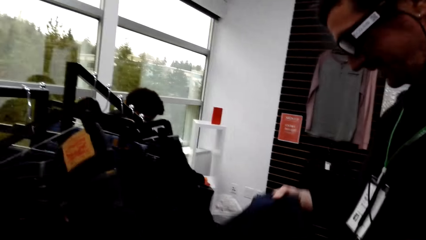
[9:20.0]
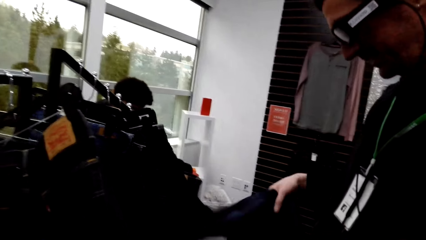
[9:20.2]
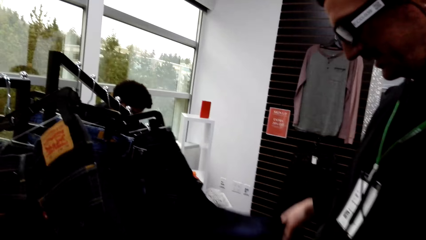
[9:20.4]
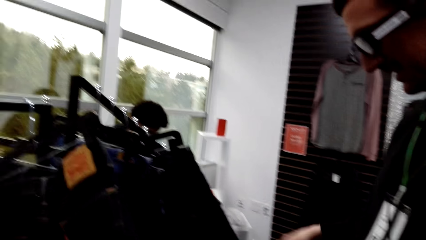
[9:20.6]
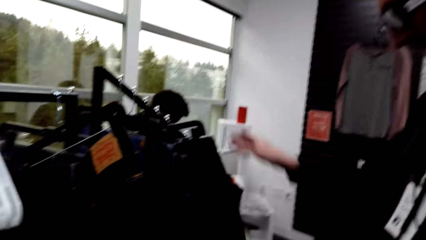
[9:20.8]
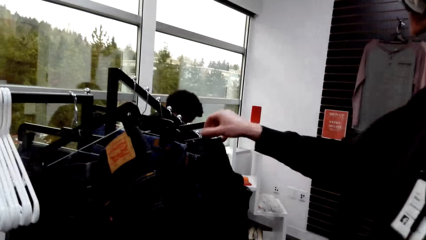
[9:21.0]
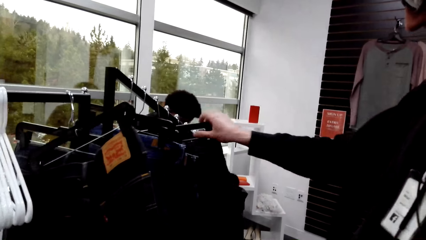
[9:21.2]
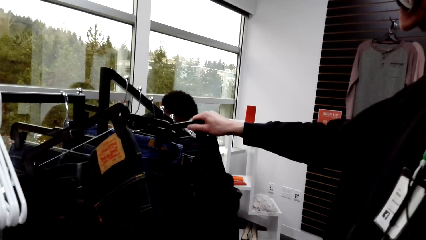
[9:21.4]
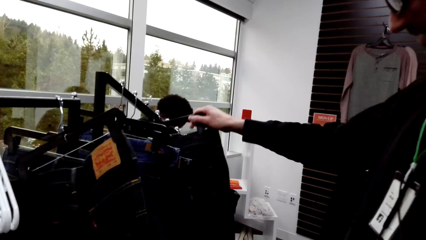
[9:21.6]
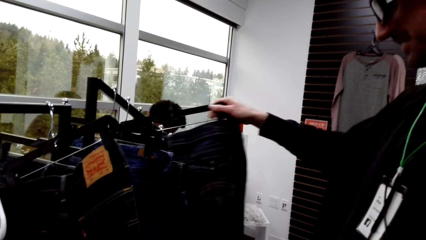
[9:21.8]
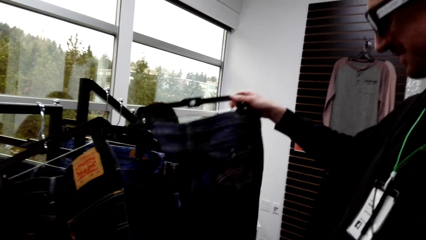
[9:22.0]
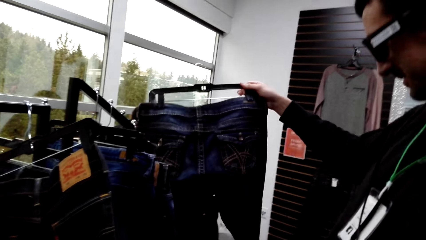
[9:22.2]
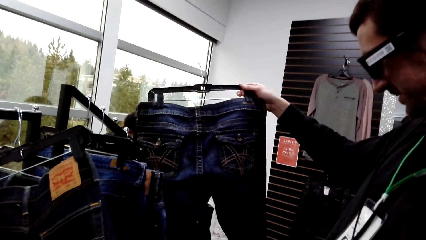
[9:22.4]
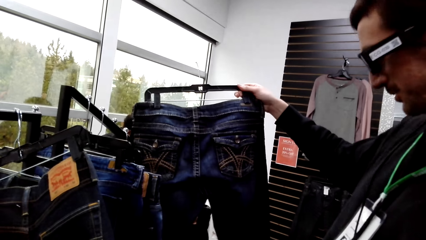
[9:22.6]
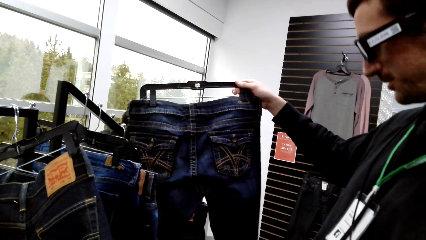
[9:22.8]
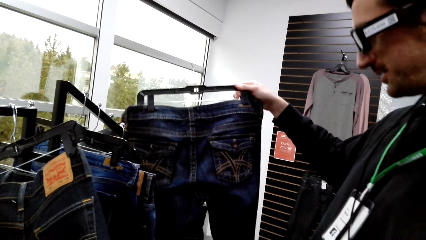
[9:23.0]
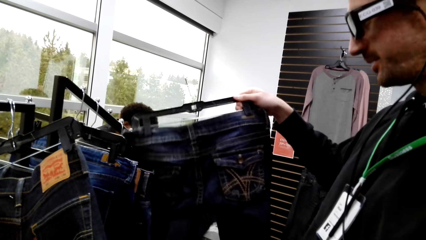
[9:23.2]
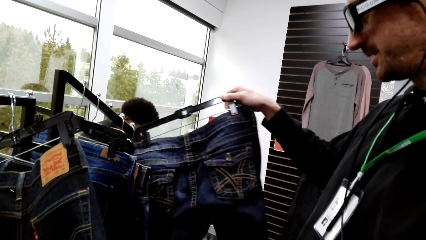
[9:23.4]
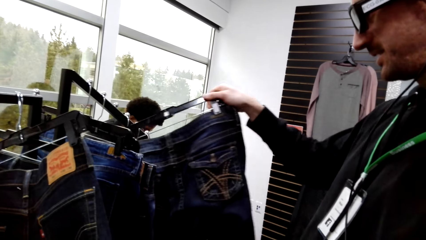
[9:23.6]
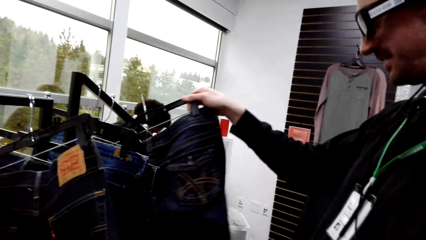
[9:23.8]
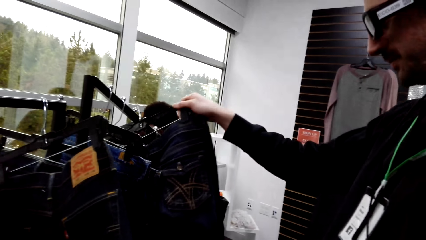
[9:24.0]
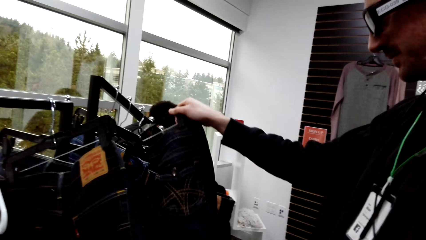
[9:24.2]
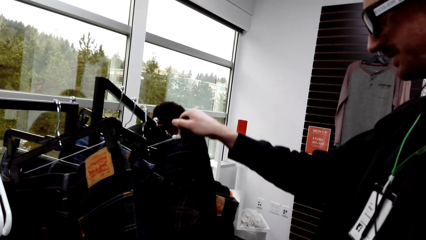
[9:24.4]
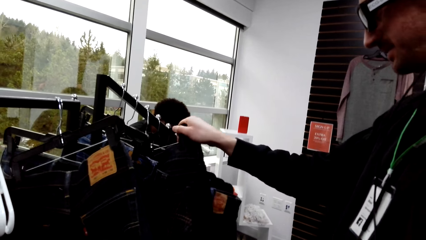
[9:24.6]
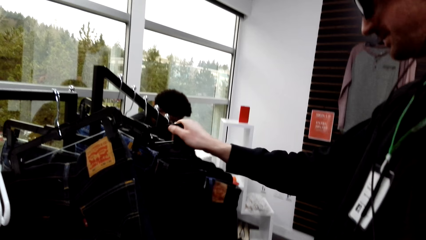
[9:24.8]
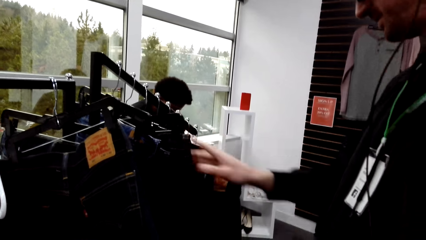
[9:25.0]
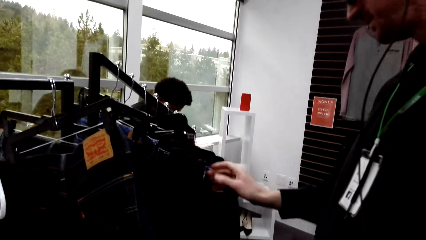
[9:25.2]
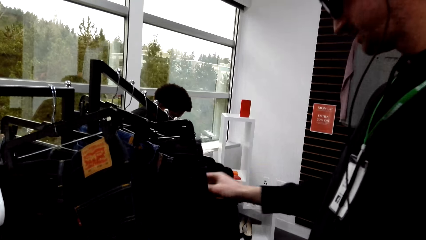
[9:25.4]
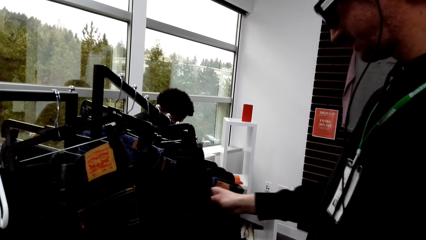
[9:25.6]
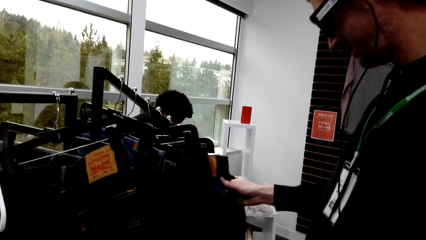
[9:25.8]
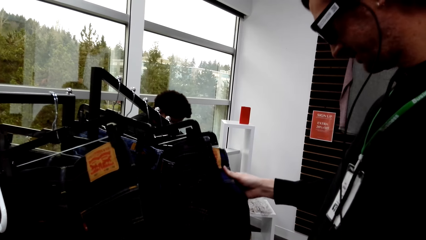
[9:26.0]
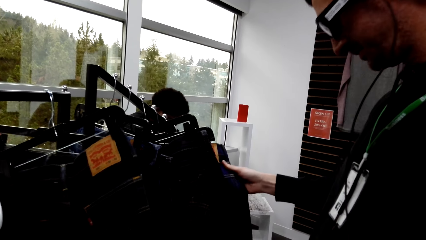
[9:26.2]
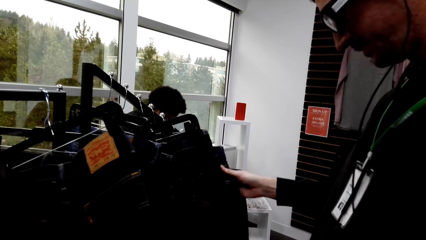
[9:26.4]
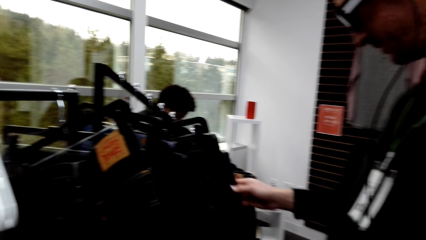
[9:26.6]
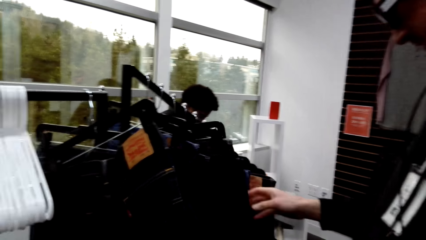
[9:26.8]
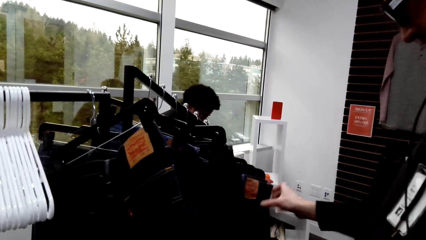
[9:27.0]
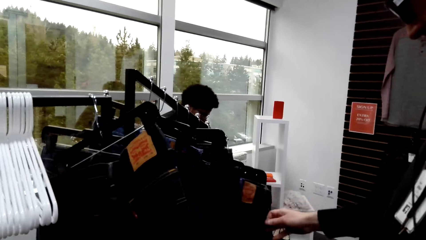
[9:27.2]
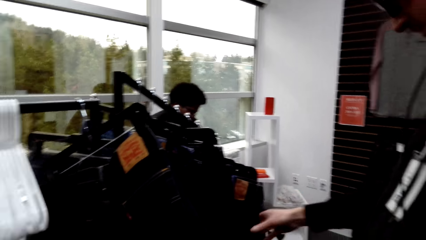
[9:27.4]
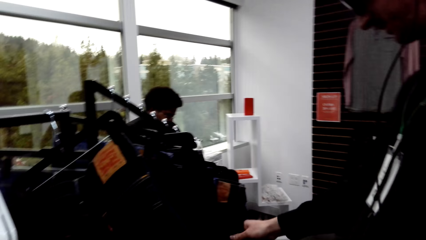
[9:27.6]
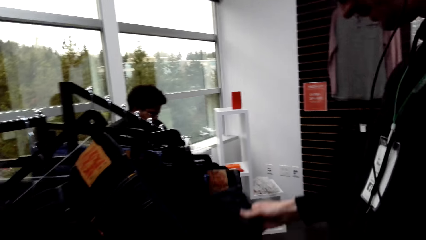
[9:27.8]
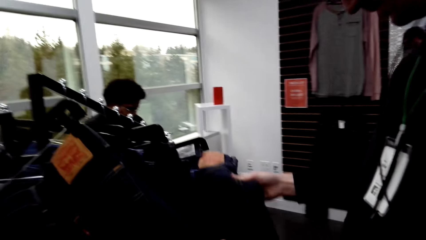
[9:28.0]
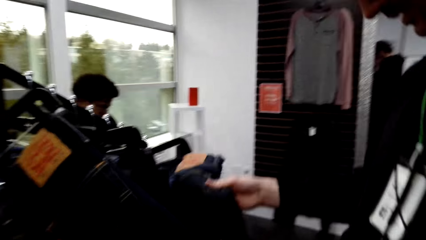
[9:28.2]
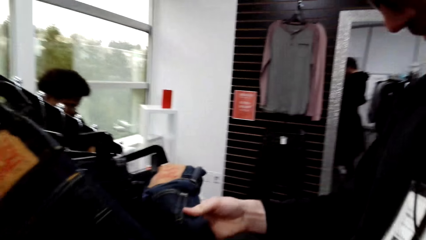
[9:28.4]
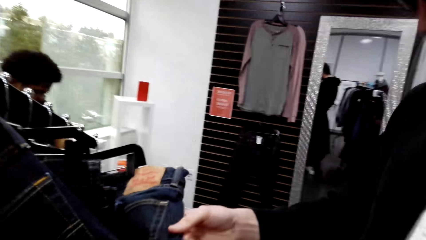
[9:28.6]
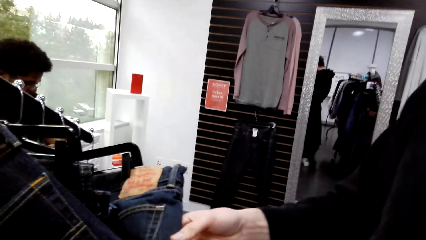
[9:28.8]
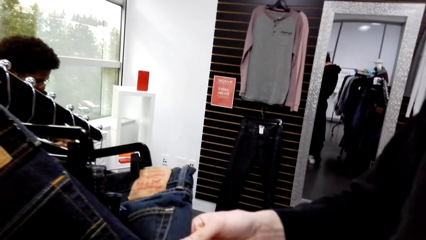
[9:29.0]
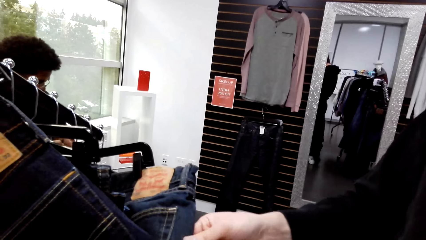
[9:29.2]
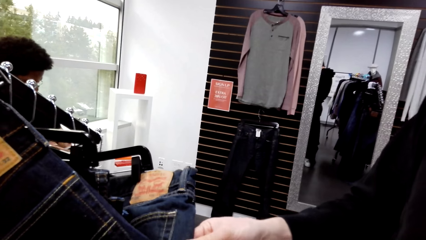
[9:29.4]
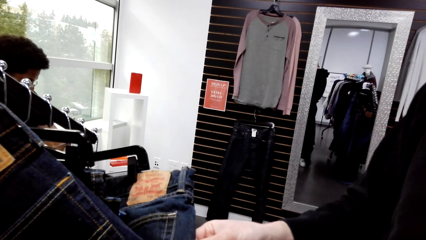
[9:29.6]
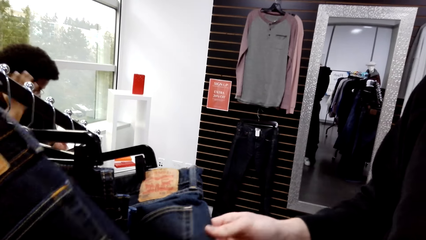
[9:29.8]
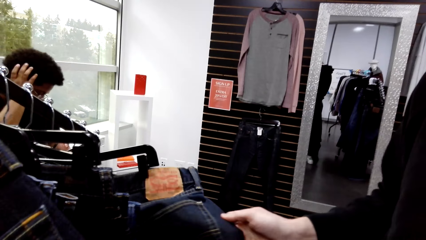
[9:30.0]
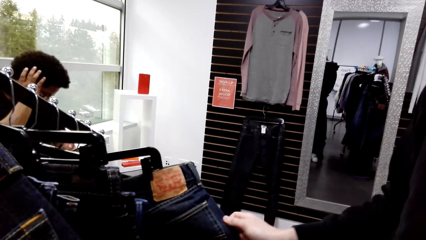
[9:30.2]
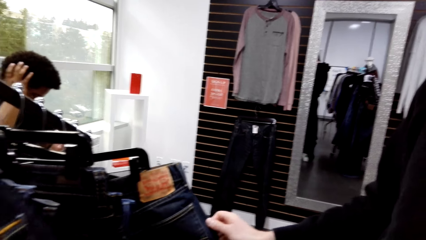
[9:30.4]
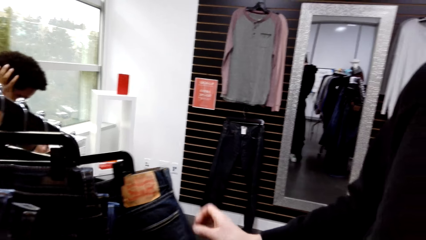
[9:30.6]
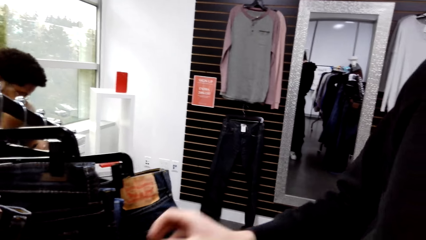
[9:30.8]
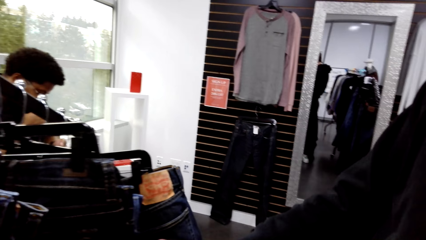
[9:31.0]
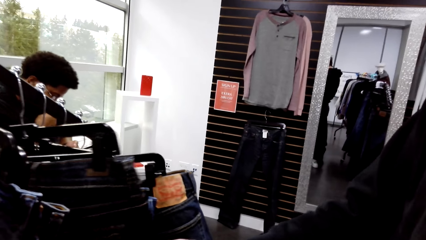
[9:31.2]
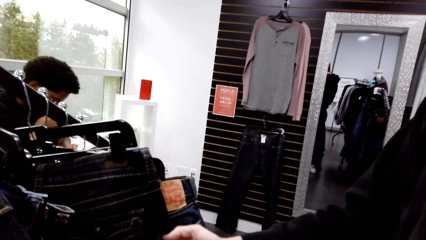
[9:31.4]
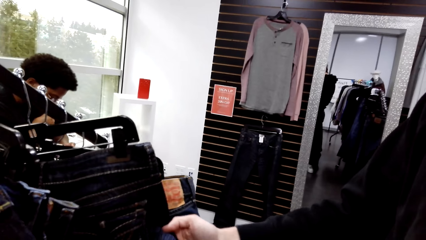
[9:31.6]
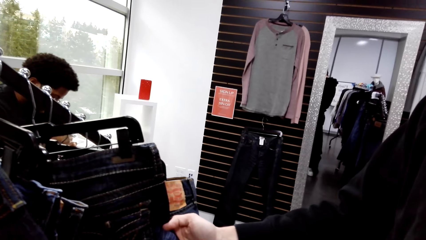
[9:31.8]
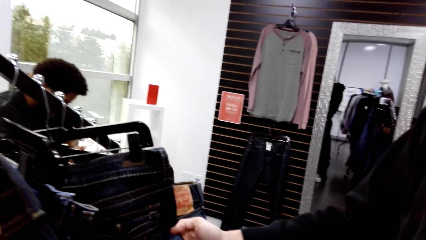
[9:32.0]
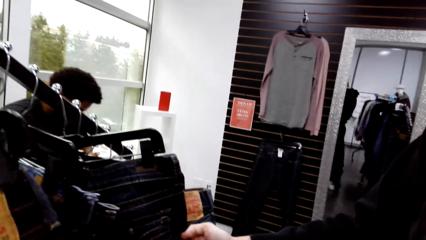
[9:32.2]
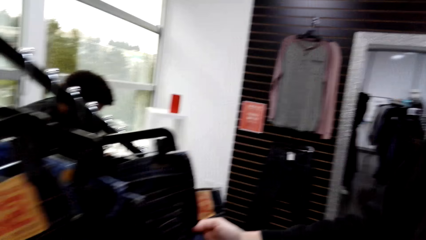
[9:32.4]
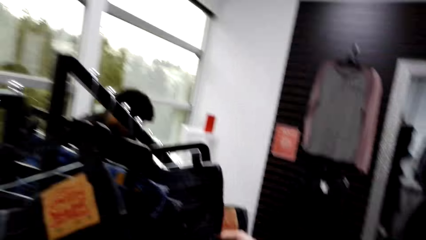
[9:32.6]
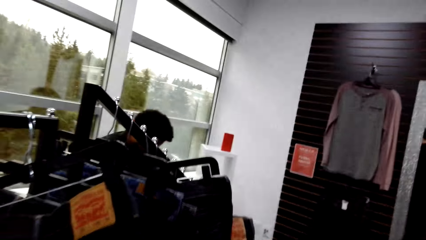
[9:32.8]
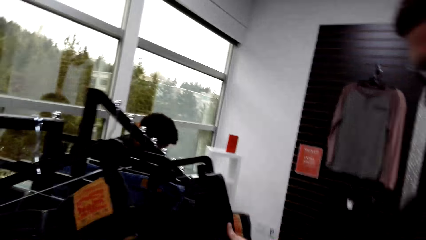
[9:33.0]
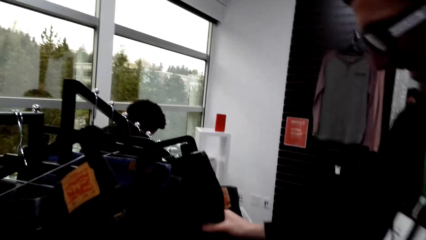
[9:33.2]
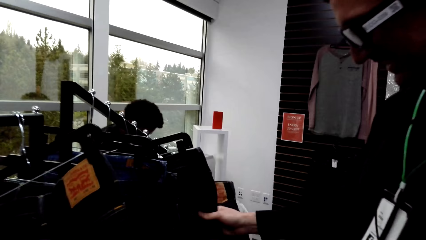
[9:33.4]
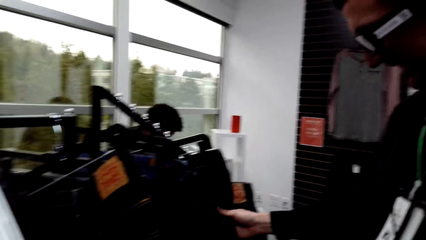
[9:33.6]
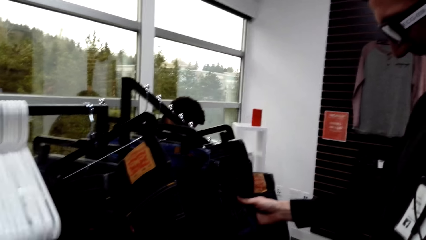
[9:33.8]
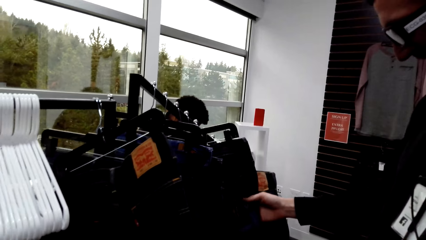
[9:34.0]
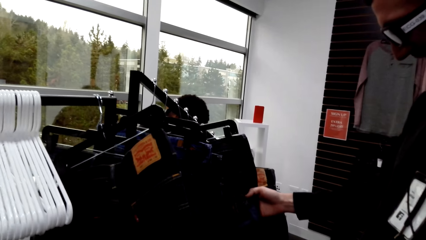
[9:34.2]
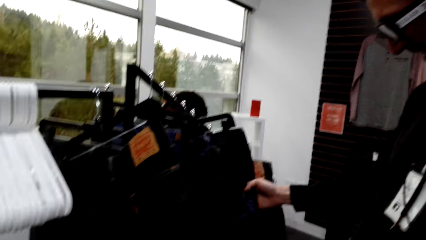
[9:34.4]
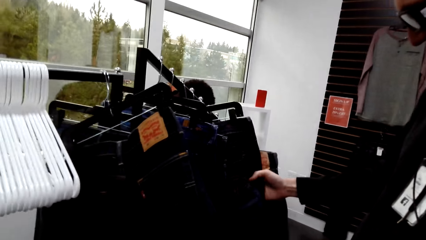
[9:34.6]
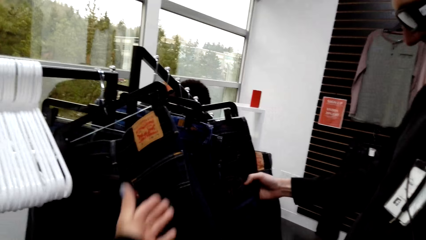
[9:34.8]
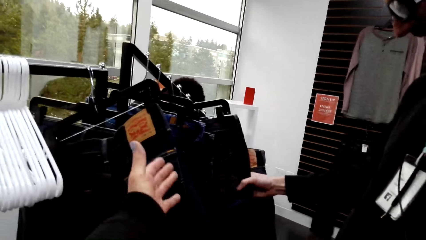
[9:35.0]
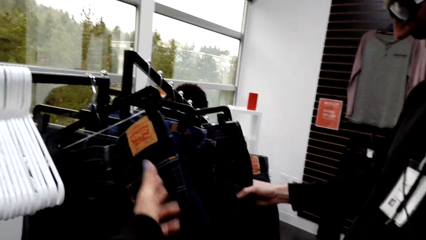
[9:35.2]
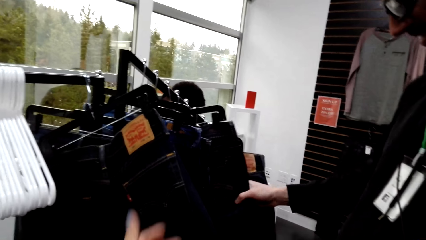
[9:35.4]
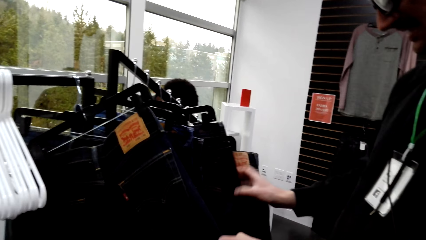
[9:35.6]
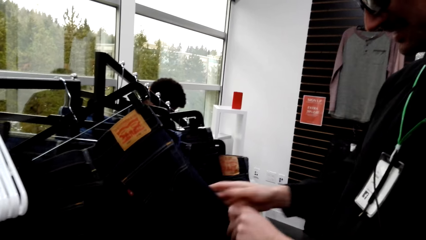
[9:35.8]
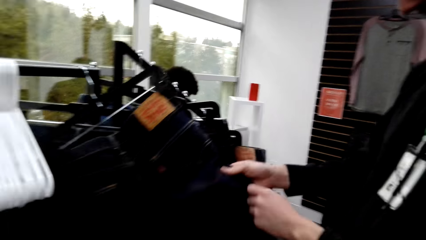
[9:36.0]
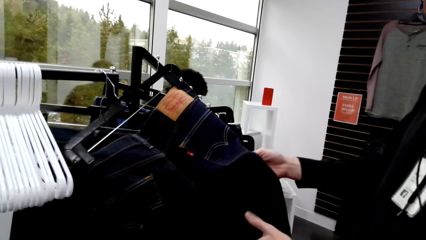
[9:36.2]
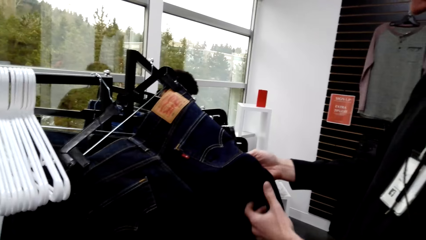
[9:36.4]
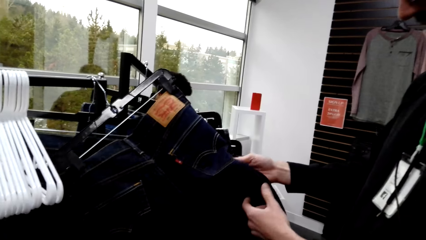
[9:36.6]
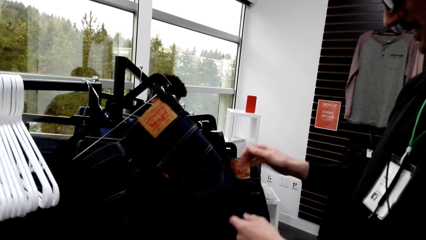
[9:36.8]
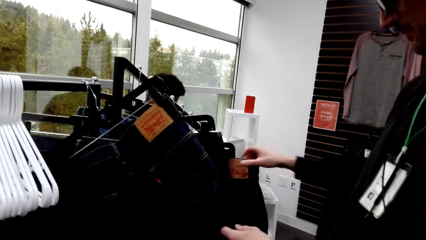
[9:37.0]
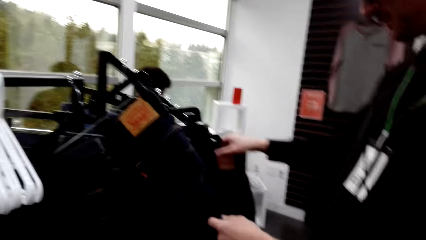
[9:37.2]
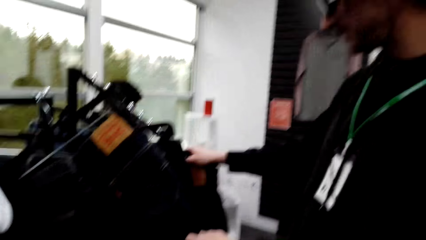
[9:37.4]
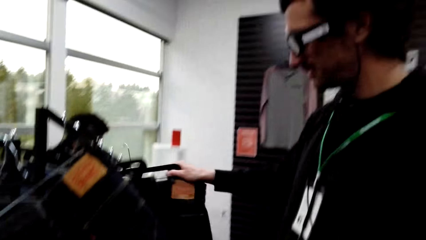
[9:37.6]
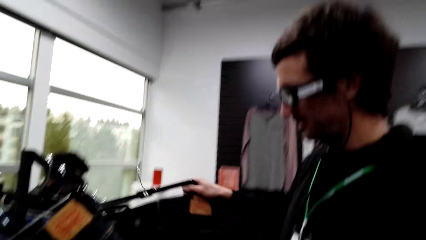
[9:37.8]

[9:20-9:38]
A man looks at the jeans. A person takes the trouser from the closet. The person returns the trouser on the closet. The person checks the trouser at the closet. The camera wearer converses with the man. Another person moves the hand to the hair. The camera wearer points at the trouser. The first person checks the trouser on the closet.
